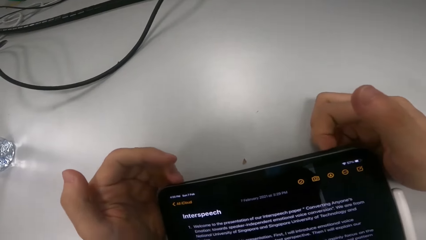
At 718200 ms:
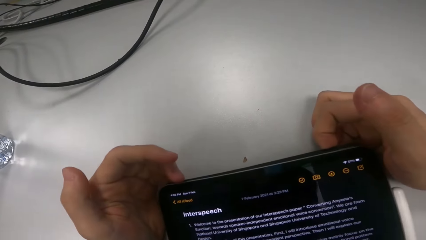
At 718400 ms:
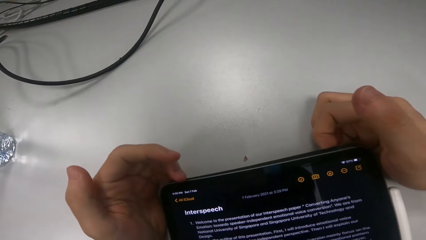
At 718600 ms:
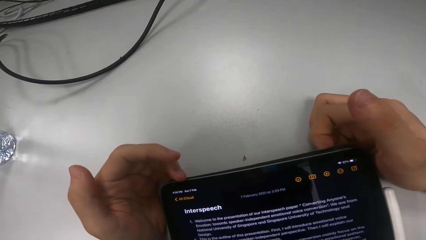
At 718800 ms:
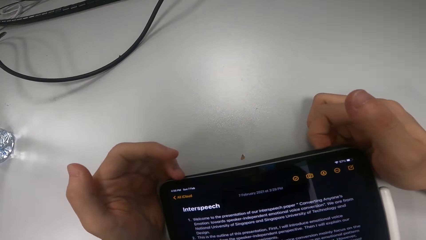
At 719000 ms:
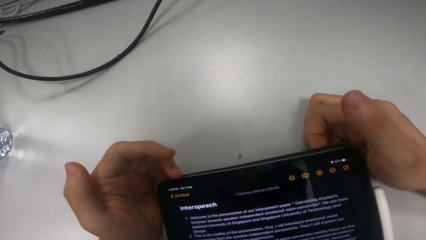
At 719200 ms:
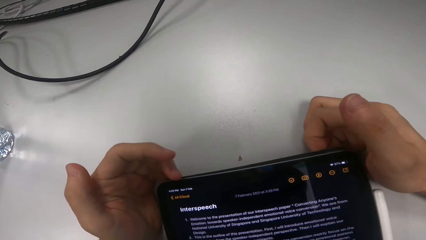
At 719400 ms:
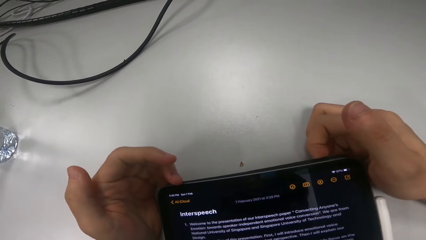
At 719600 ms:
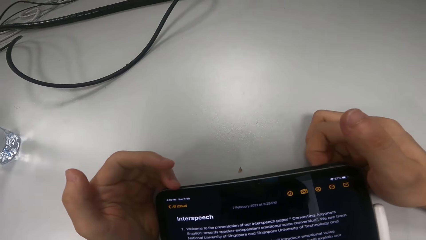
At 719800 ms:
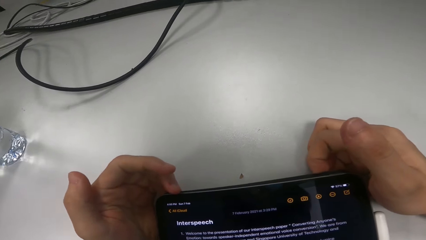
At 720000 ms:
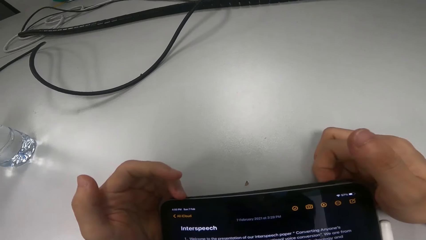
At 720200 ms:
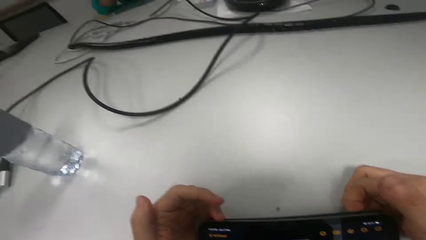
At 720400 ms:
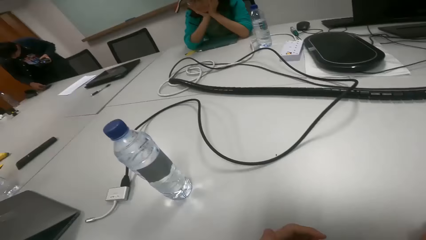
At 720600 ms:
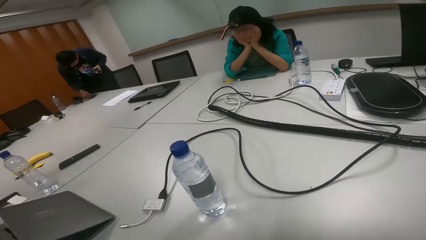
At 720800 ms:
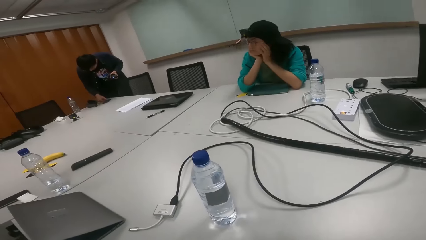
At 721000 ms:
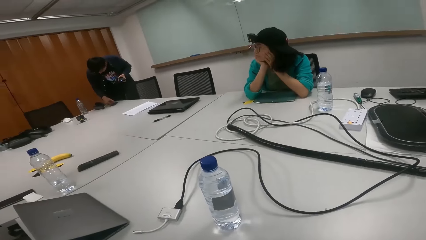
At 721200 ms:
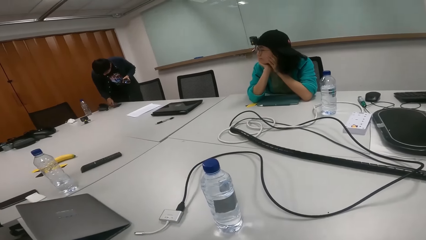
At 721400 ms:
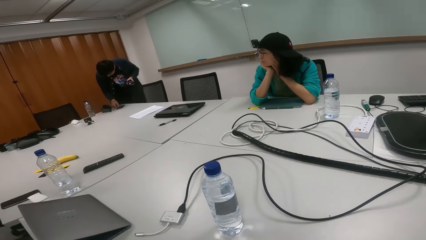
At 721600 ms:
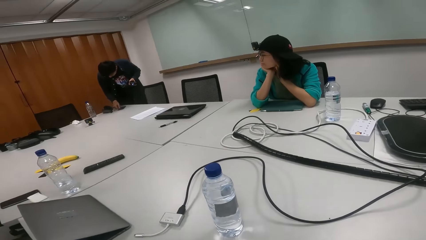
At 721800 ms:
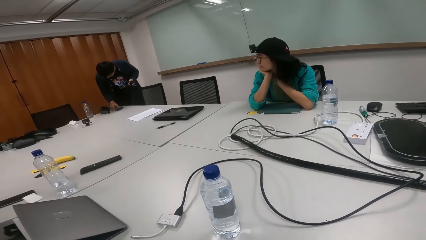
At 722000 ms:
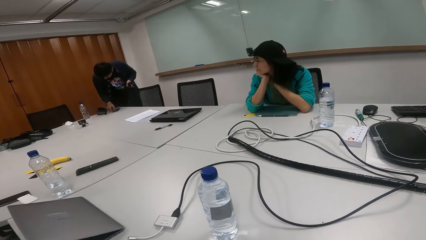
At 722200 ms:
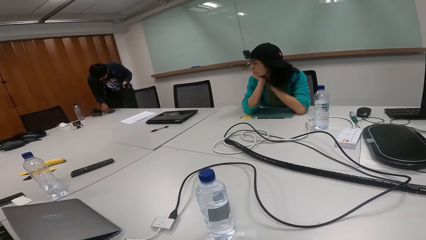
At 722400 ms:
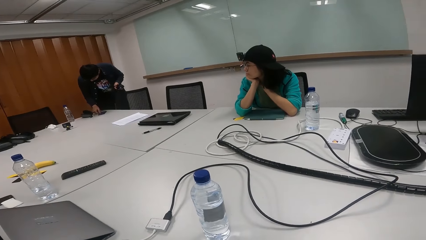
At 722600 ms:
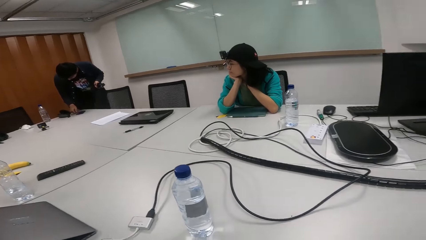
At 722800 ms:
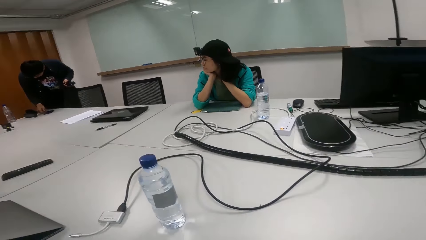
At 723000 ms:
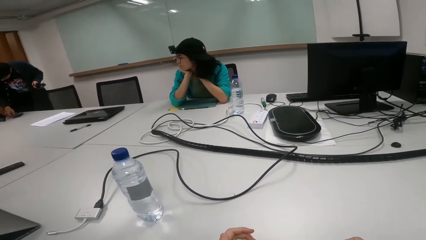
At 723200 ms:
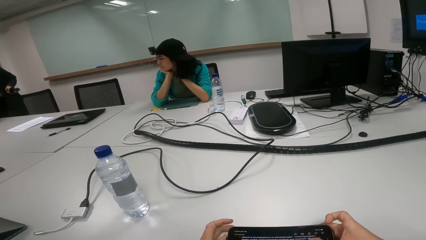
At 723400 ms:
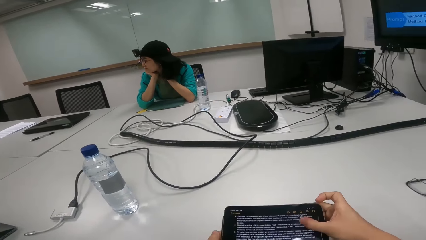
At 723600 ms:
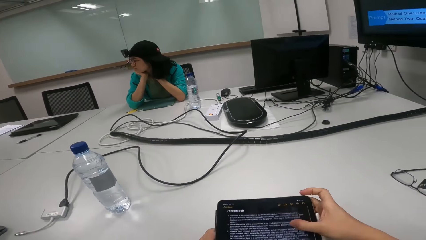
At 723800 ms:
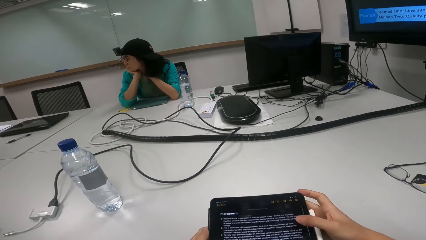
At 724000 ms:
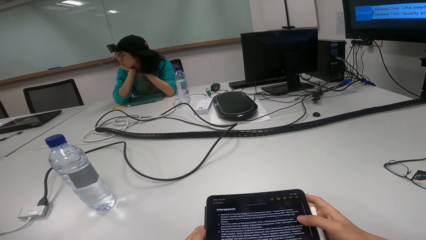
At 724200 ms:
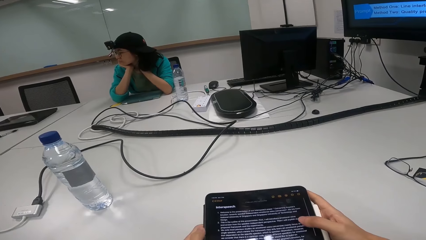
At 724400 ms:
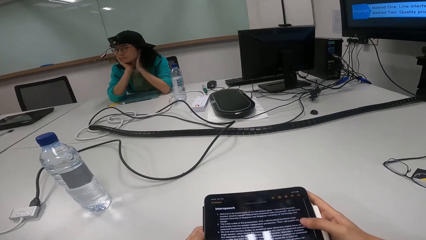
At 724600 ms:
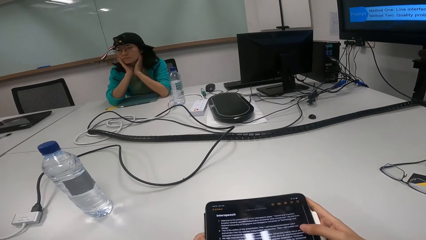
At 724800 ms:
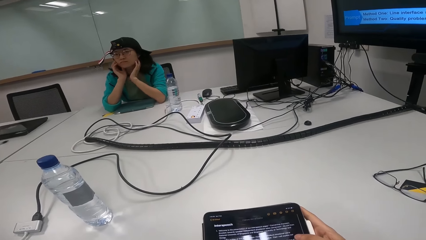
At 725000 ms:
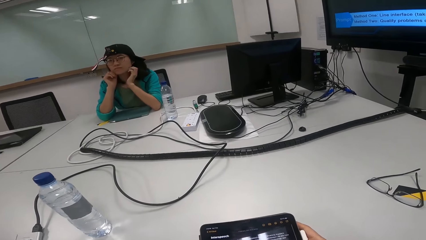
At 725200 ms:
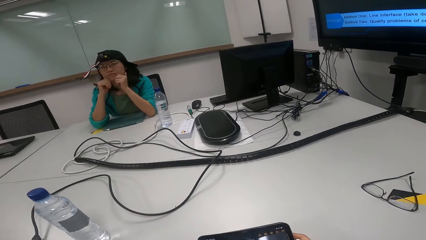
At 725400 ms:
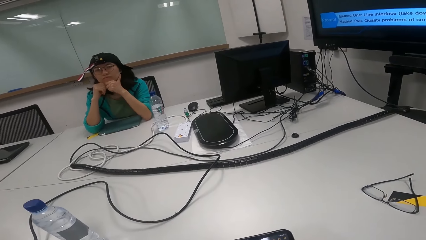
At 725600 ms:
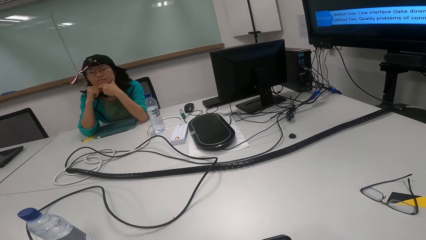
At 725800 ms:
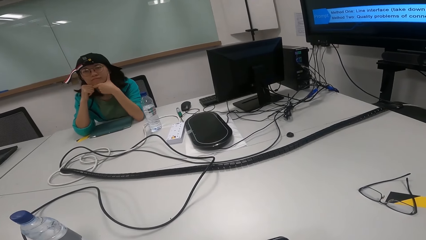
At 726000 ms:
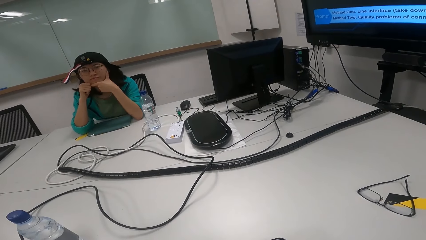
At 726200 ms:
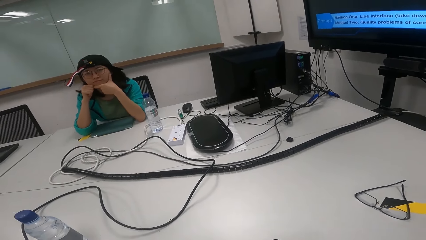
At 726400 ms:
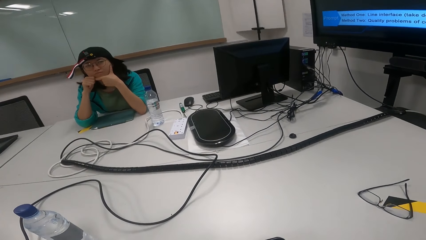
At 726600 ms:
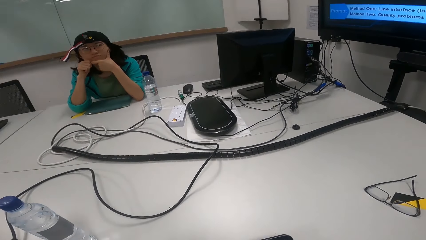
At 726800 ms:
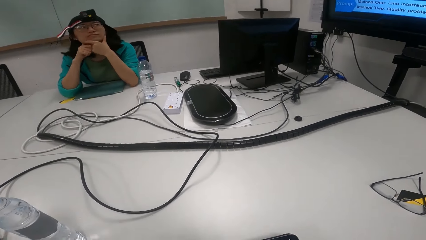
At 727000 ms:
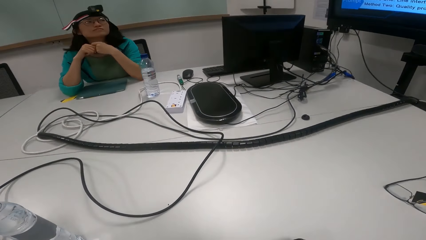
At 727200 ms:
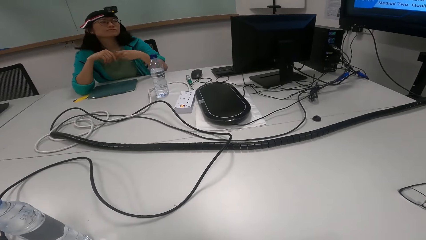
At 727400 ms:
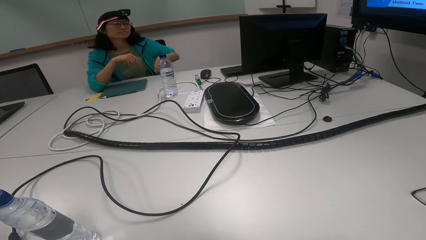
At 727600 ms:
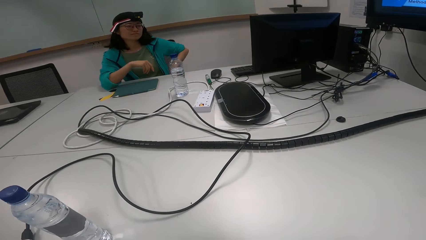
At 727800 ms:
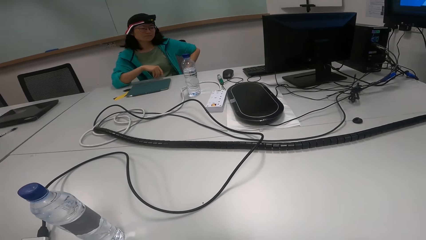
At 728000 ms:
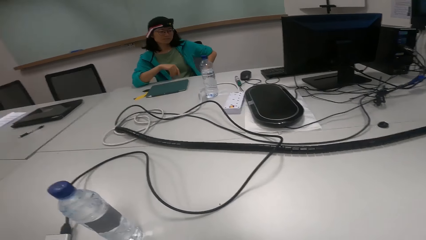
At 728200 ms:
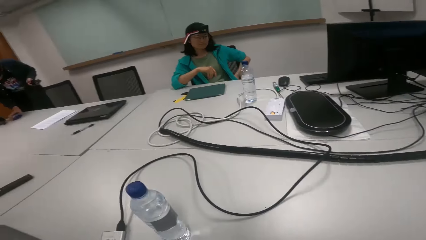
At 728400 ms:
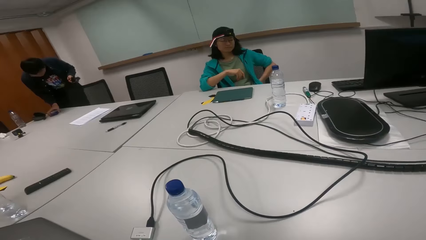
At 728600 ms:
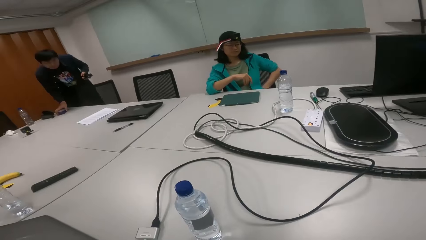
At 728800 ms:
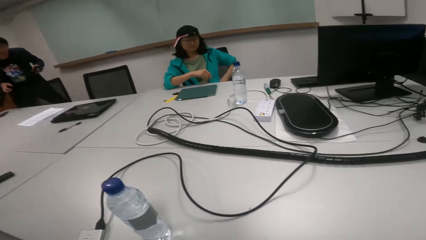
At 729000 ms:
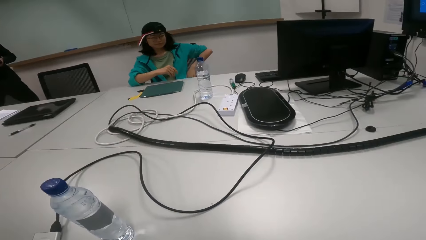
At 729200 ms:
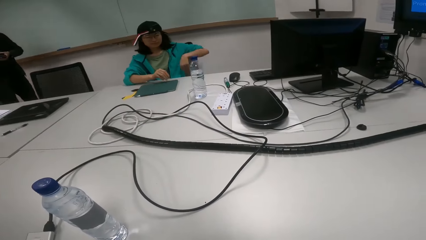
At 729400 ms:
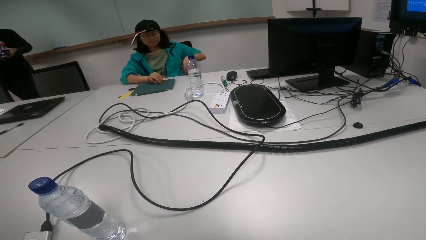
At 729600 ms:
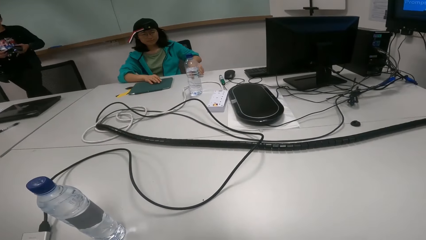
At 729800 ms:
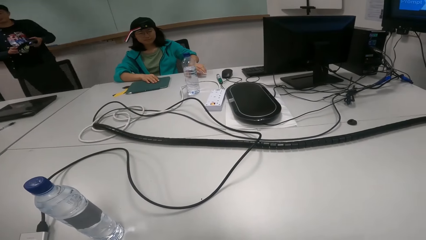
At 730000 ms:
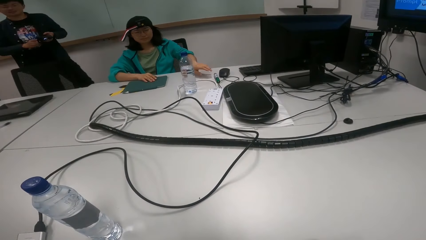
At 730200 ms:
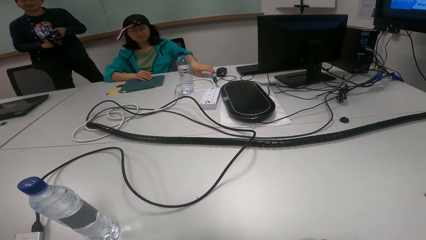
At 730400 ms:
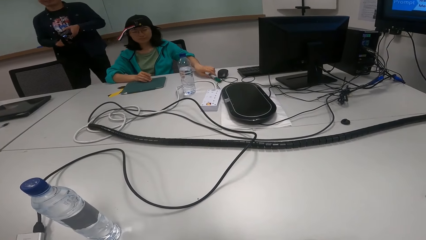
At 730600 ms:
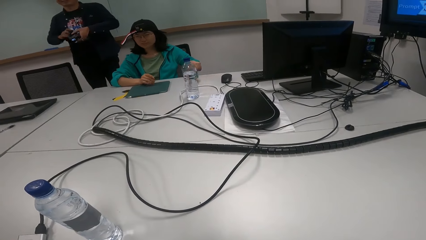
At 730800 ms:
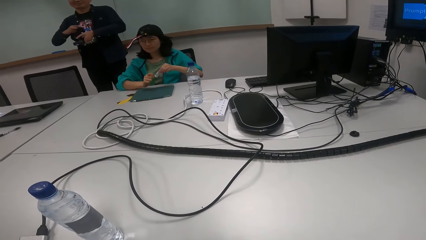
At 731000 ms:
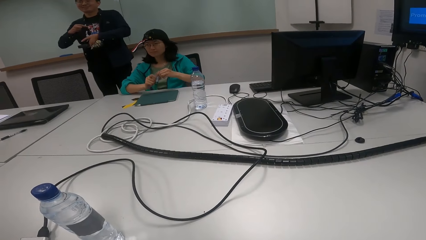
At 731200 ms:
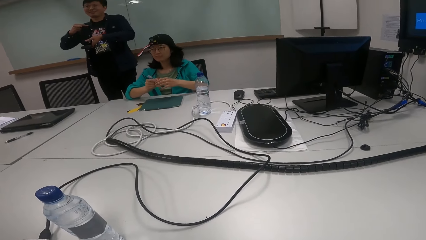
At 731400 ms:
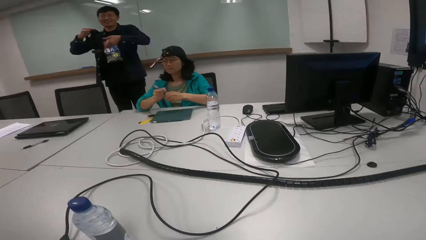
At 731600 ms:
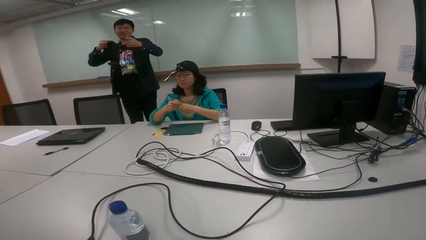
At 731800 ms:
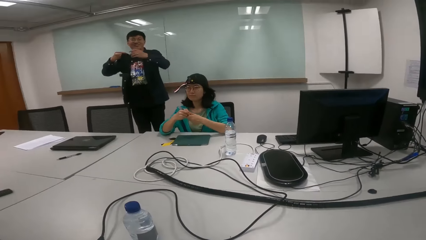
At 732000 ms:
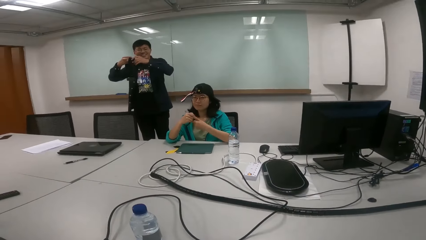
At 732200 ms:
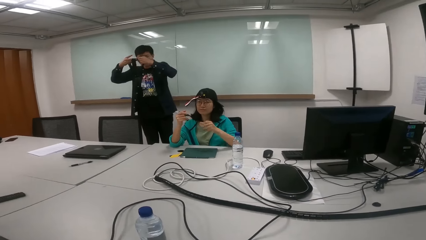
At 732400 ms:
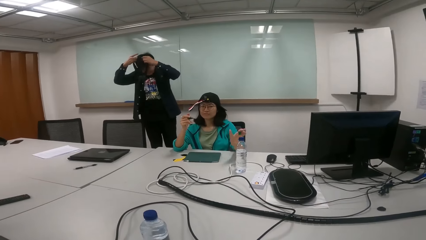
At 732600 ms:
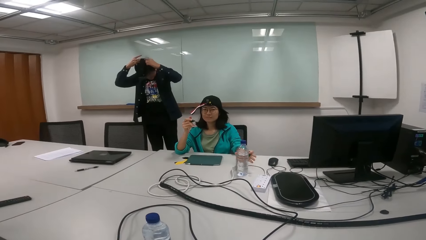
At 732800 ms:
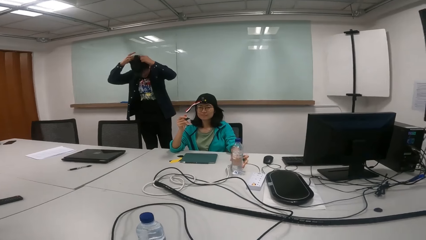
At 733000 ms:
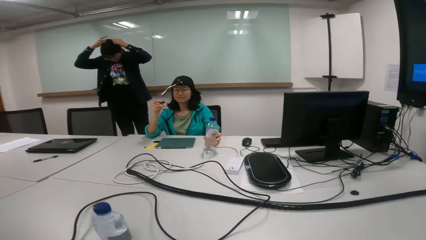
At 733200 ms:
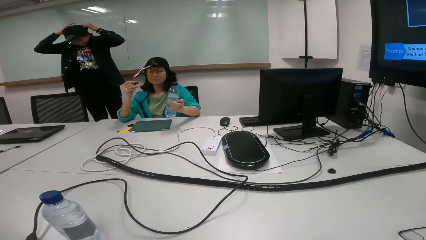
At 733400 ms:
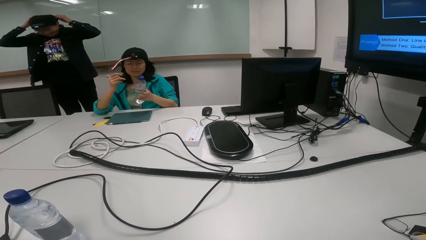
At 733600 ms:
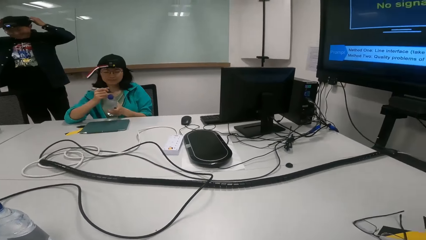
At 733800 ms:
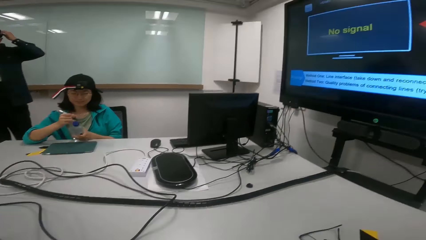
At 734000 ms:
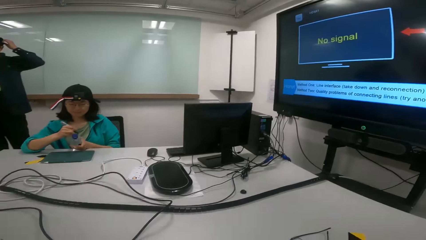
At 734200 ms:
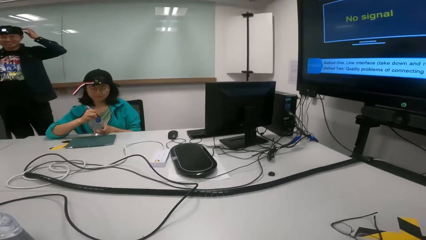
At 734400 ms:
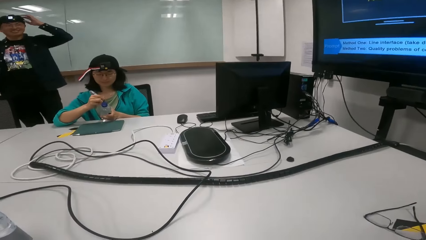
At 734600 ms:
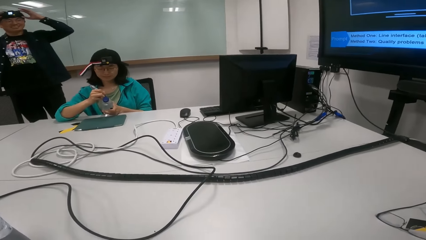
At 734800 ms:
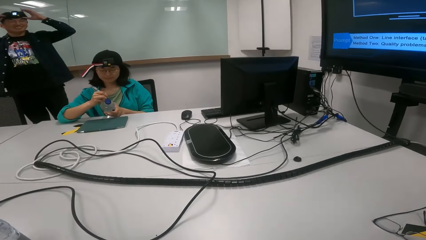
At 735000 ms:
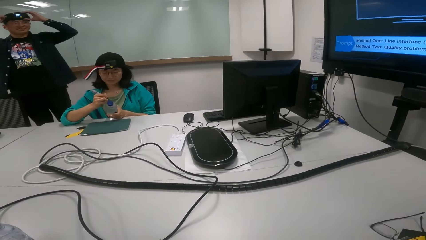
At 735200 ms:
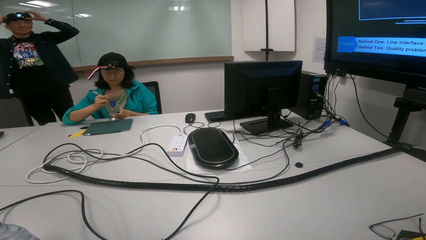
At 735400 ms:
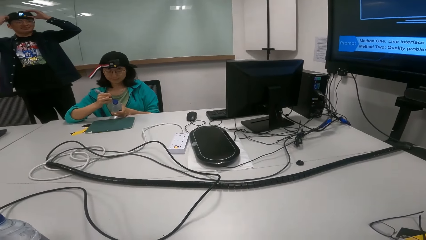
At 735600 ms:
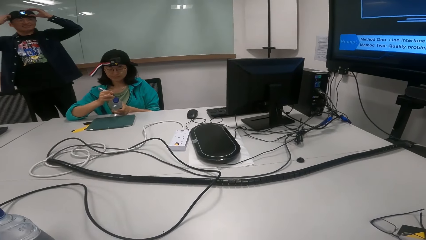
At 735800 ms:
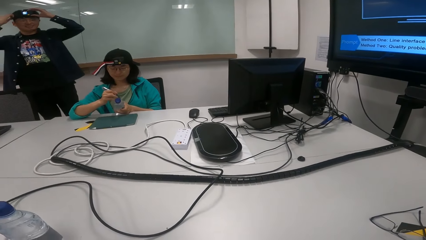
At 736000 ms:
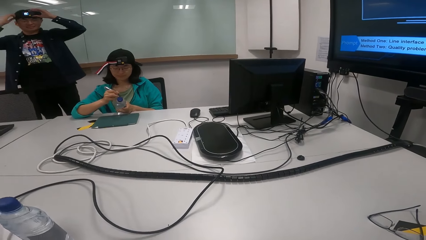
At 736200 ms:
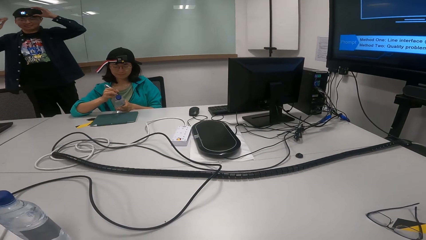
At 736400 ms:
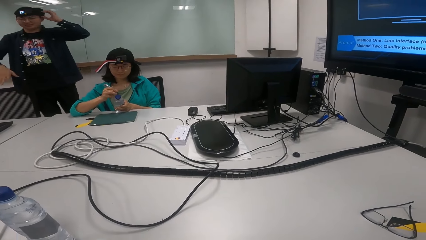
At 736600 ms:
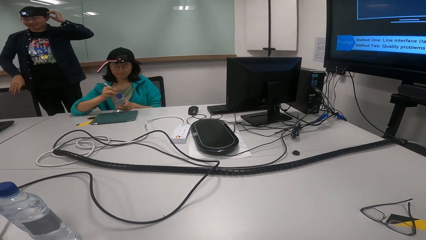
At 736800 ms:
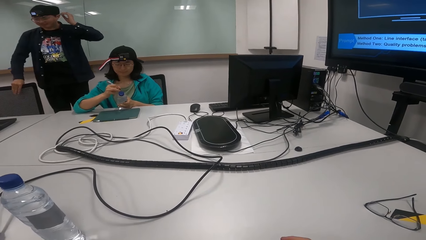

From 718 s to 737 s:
The camera wearer researches. They look at the television.
